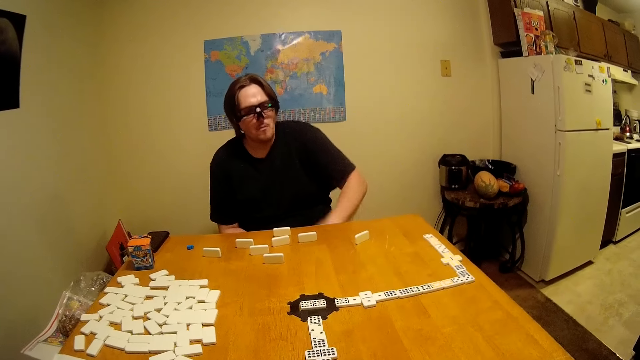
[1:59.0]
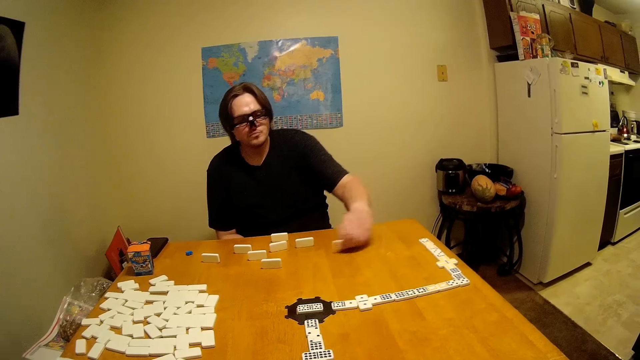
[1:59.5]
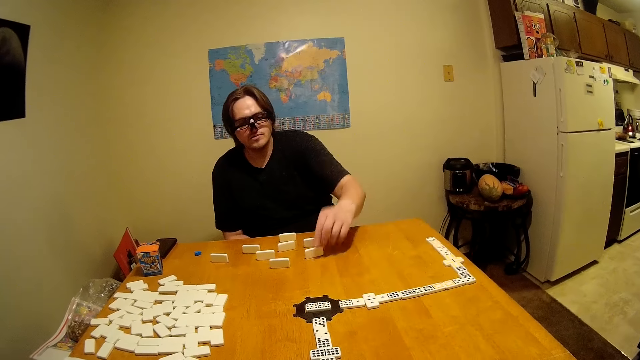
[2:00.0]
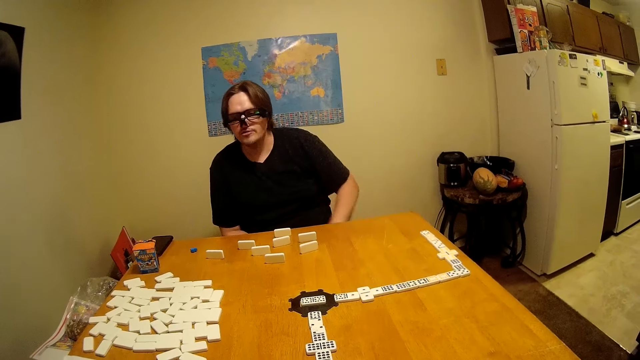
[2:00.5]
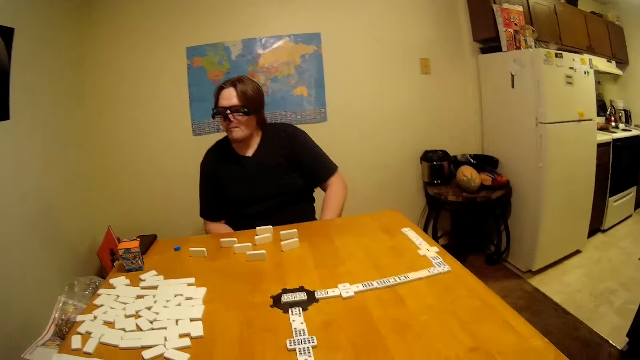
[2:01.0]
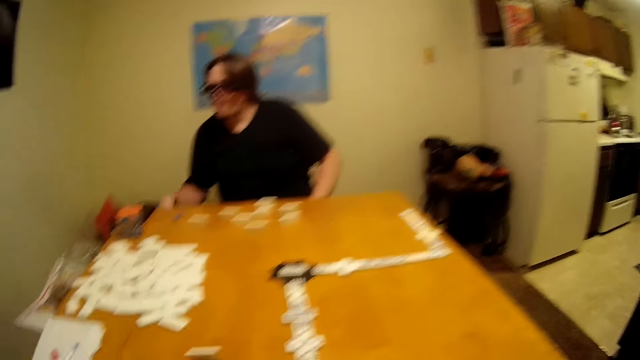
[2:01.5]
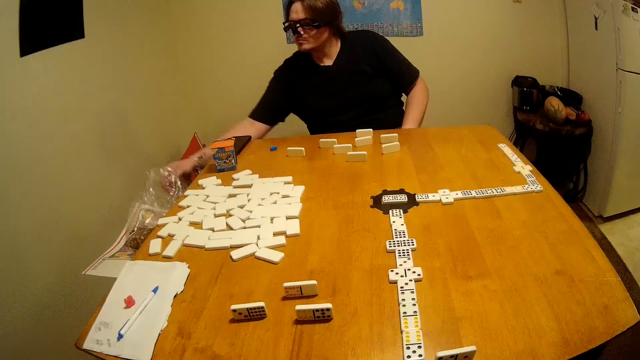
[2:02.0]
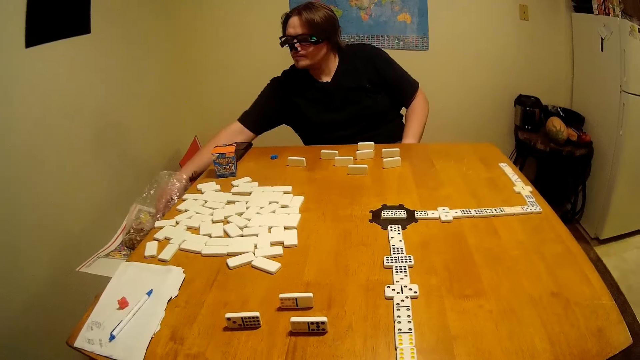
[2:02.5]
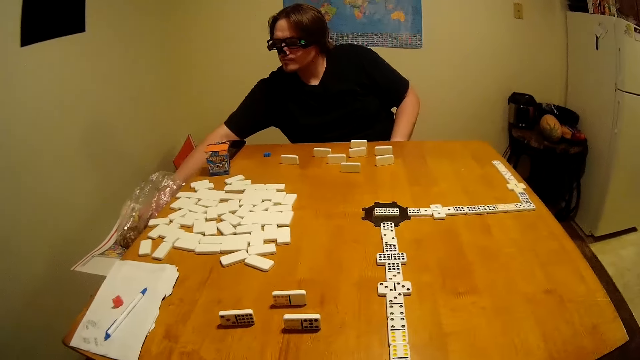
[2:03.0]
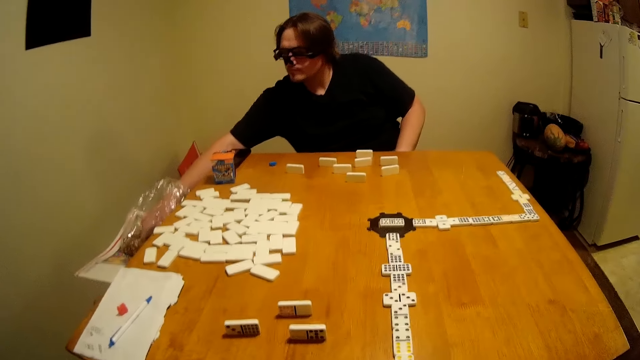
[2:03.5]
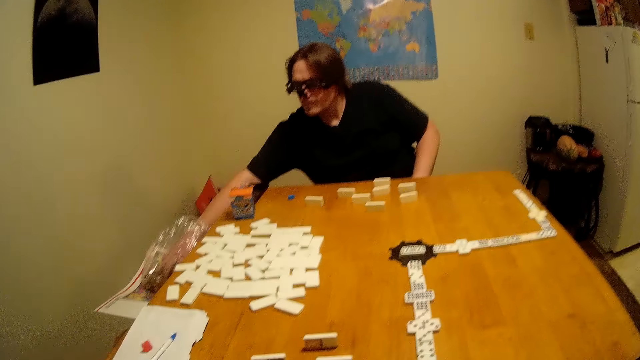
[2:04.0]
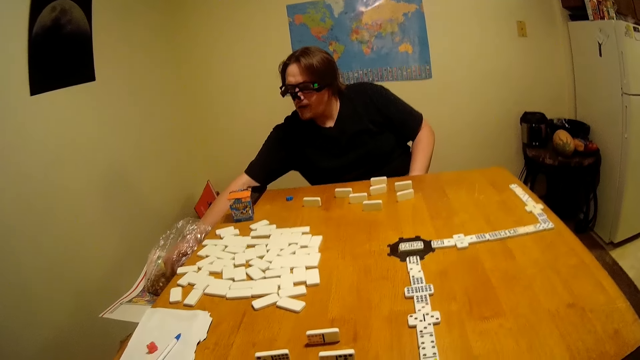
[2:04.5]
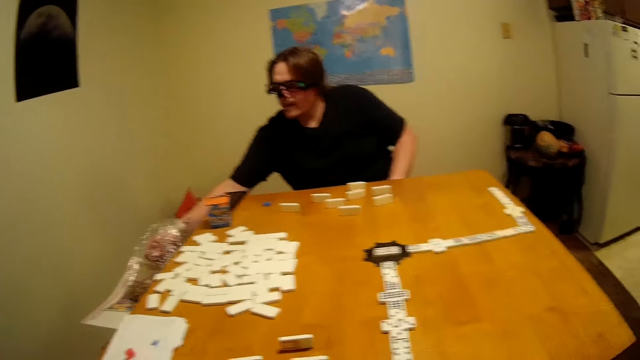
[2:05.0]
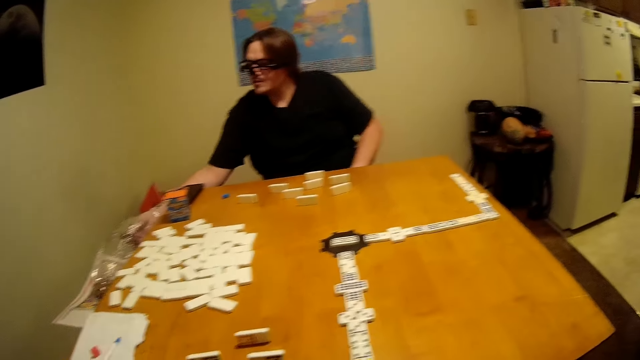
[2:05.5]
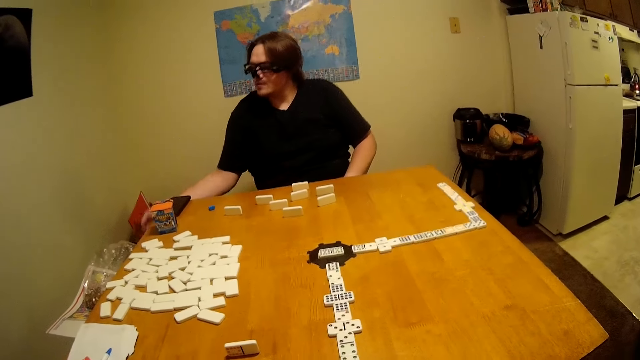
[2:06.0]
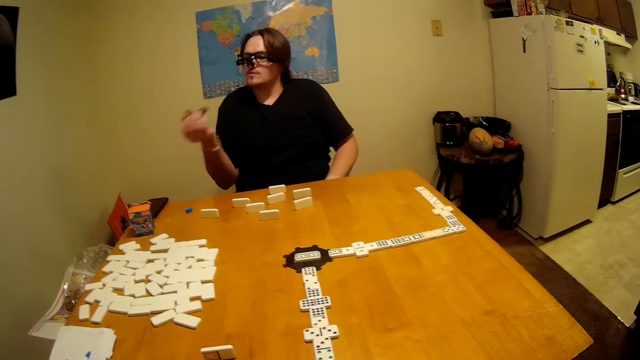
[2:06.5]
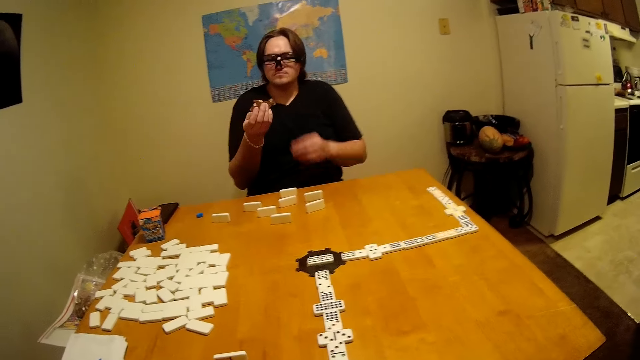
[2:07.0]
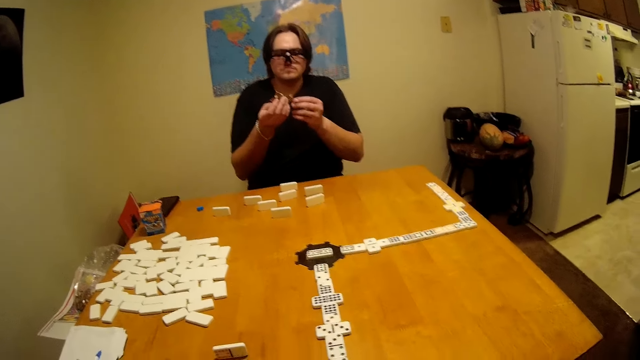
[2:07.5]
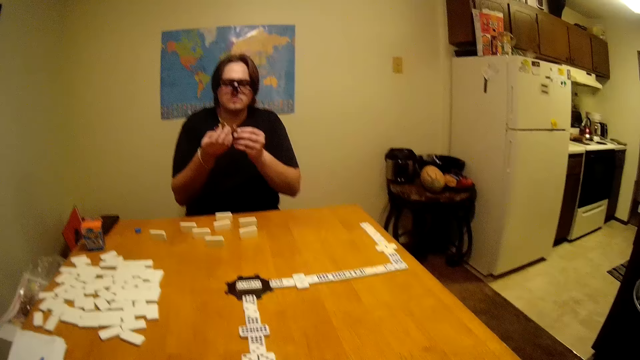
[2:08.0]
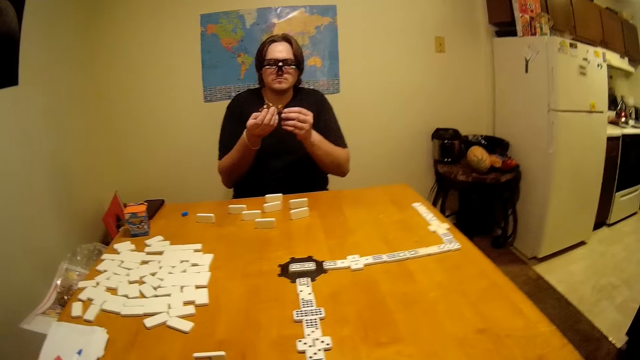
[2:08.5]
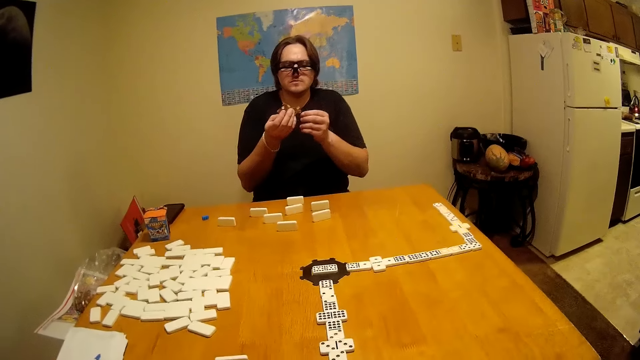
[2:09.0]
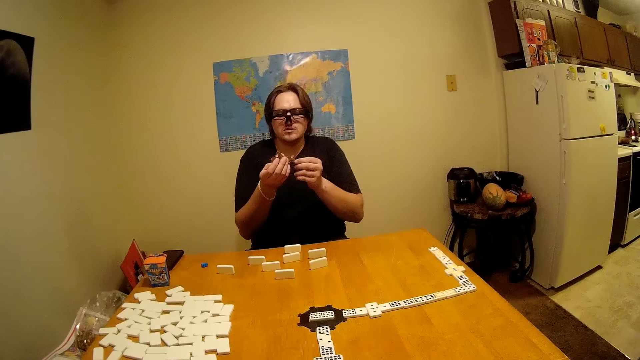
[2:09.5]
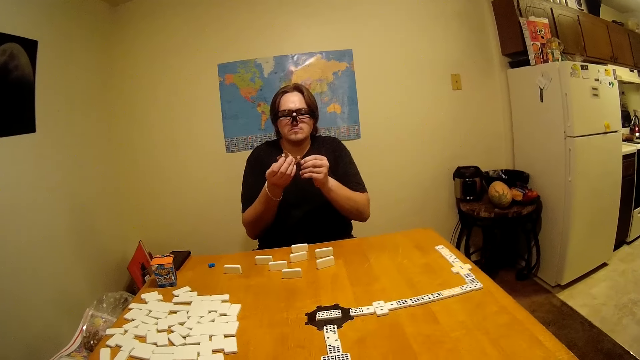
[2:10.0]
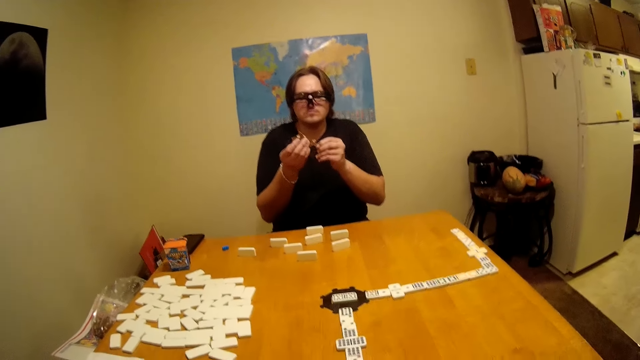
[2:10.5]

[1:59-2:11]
A person arranges dice pieces, puts a hand on the lap, and takes more snacks. The camera wearer speaks. The person holds the bites with both hands.

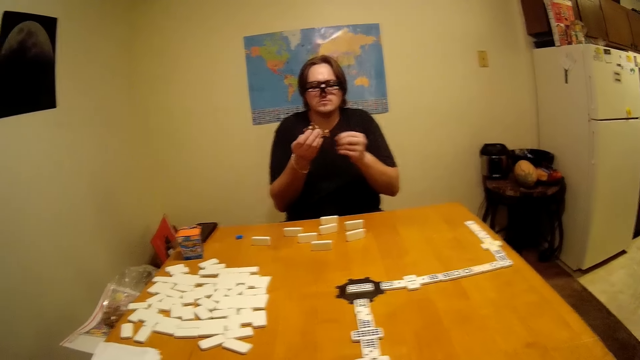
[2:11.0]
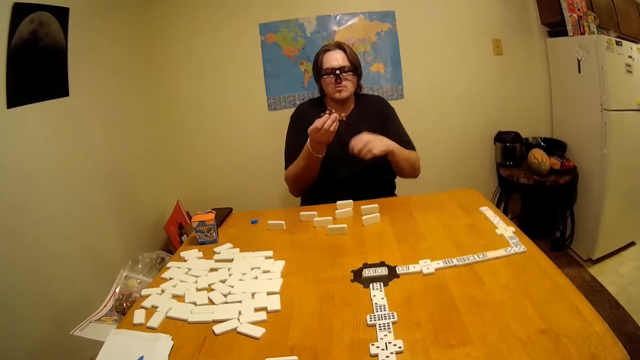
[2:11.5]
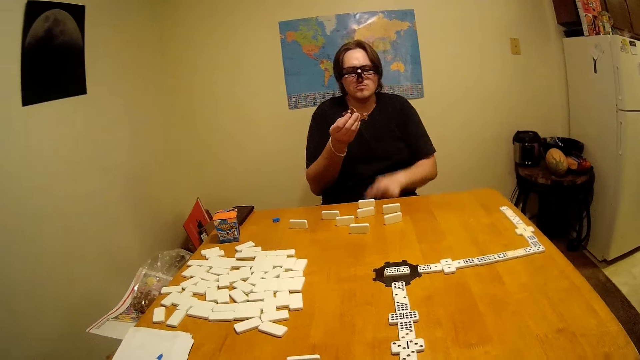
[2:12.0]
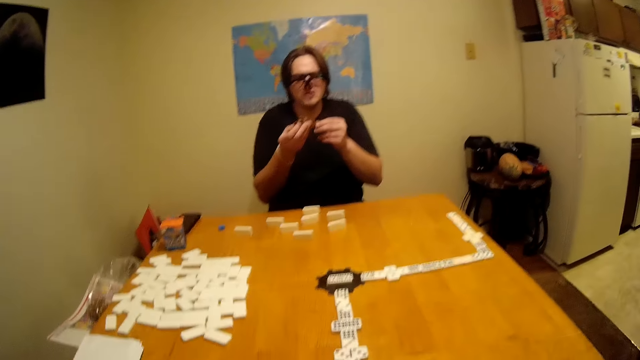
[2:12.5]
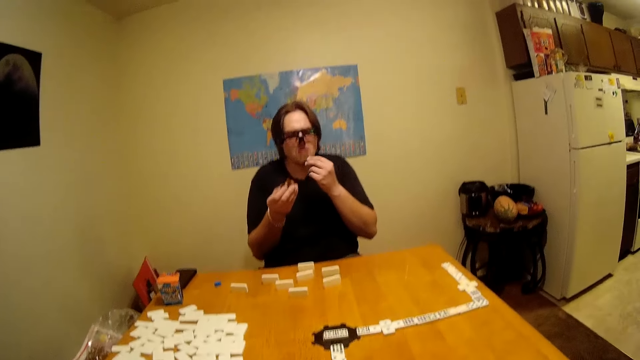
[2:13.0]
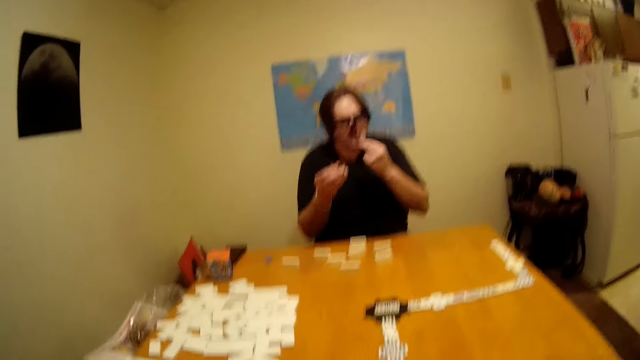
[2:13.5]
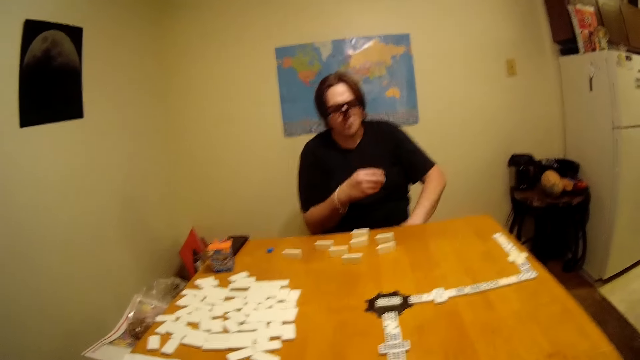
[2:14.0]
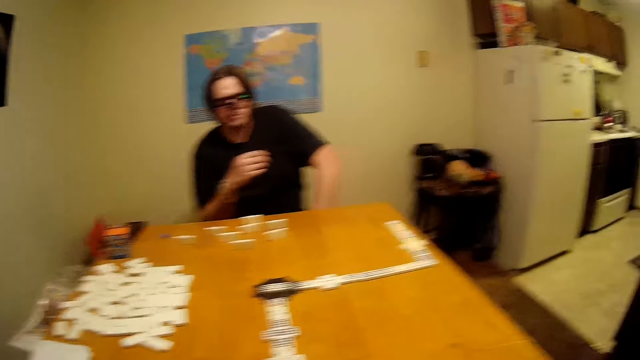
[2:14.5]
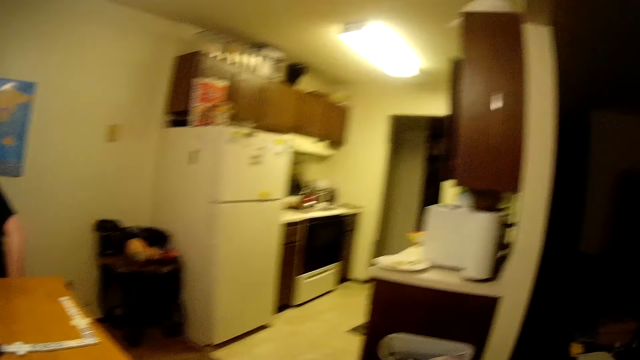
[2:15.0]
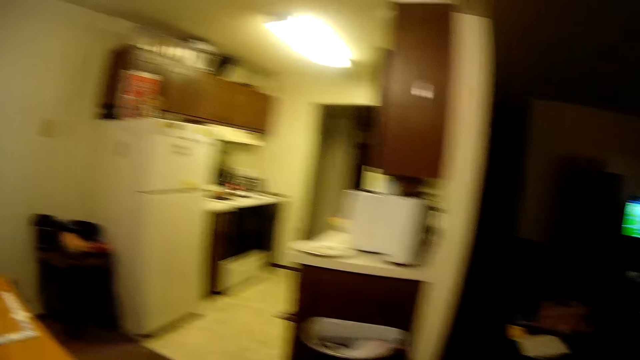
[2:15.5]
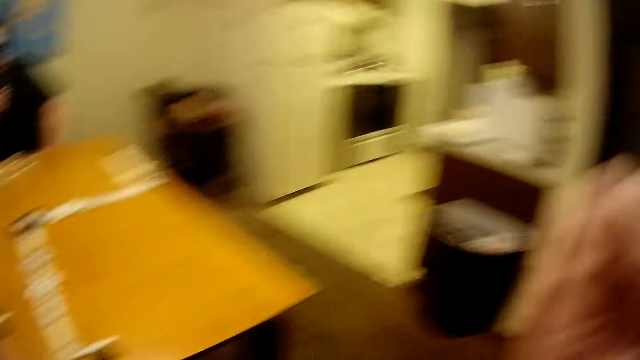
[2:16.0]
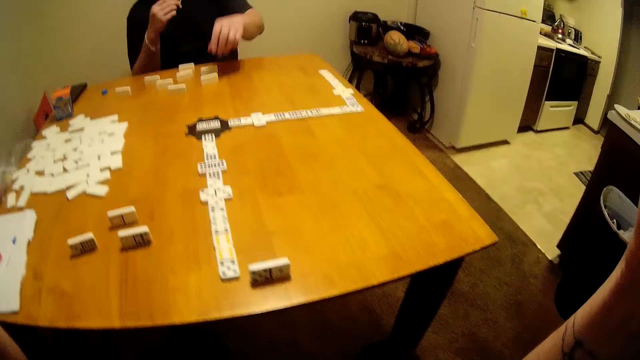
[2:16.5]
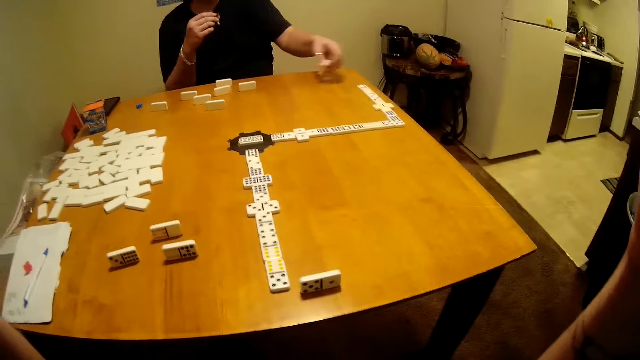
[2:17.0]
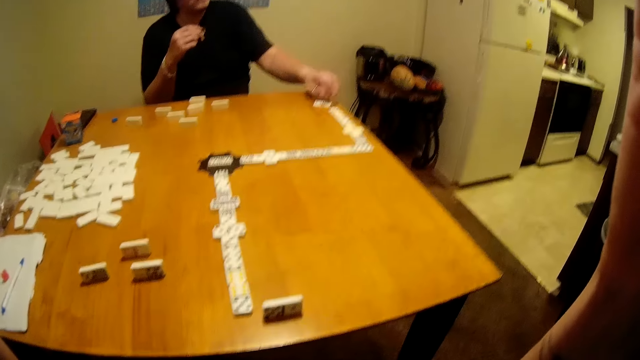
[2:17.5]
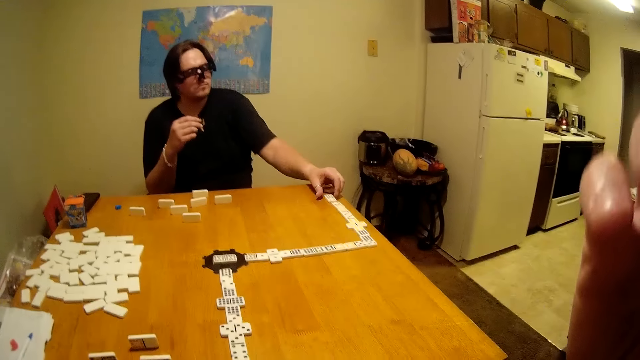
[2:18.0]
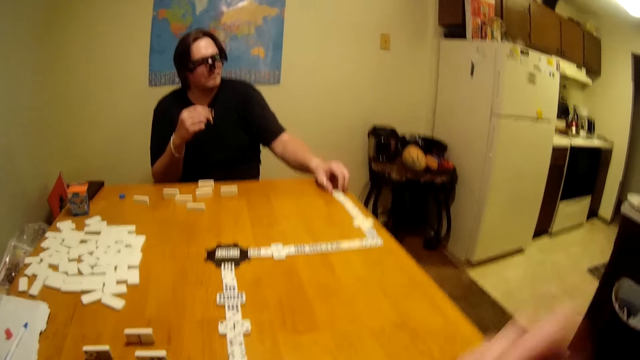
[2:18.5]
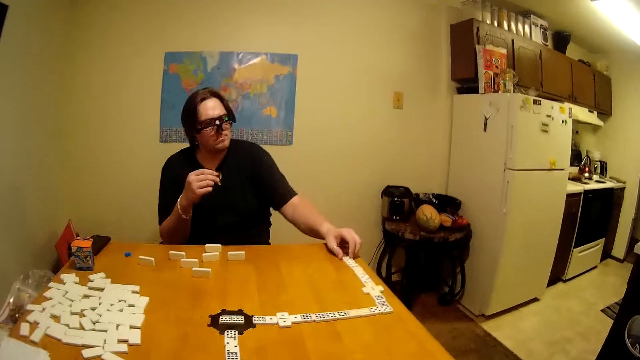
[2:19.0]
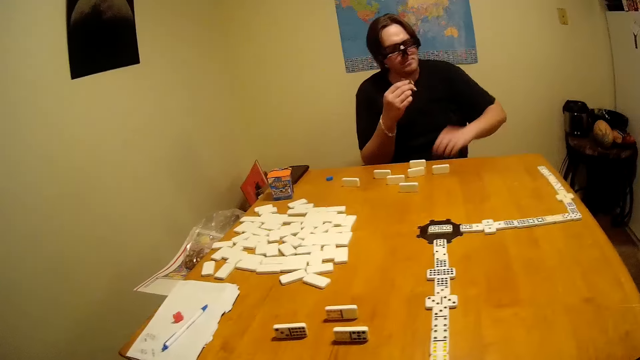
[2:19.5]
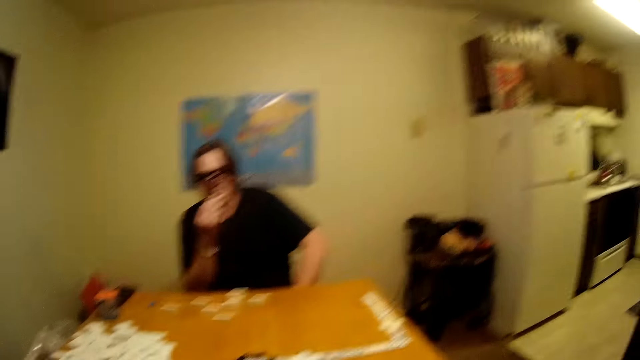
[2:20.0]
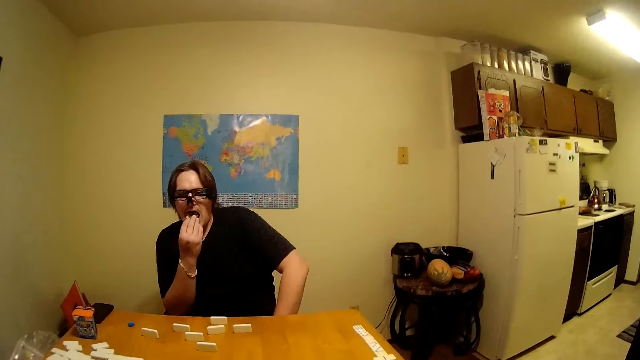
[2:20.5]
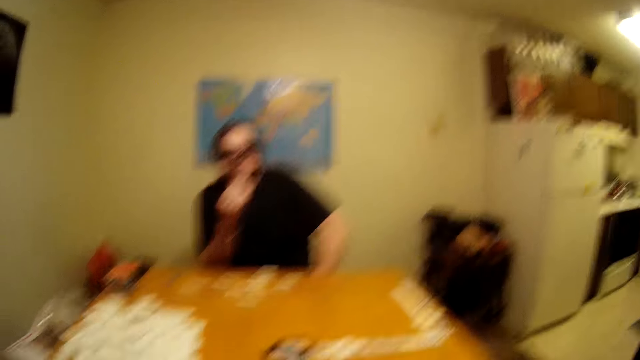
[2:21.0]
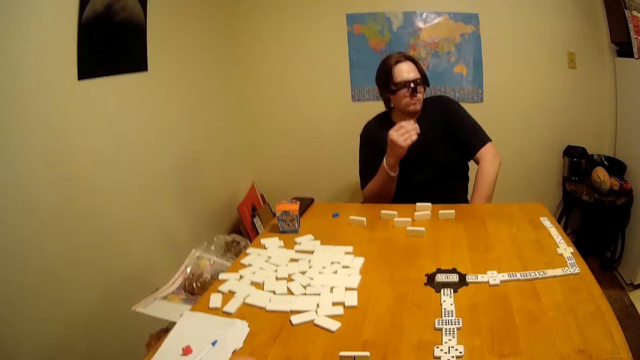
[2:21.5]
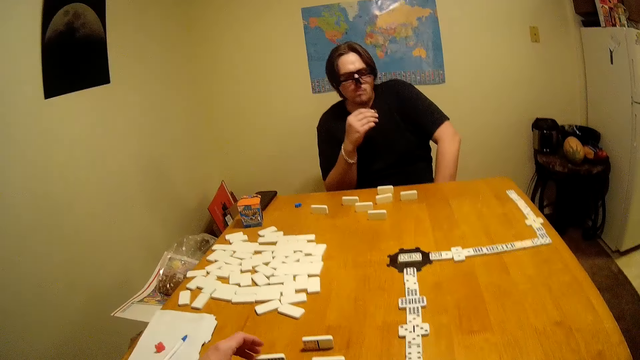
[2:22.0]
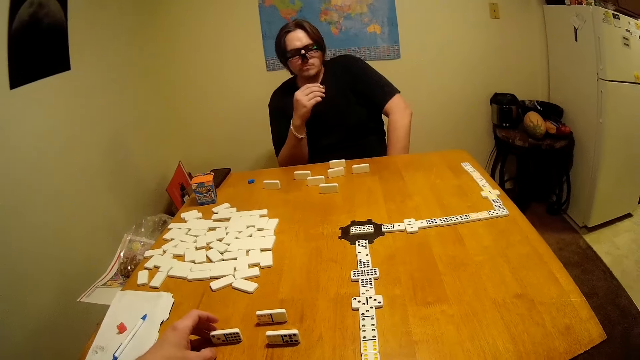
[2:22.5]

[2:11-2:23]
A person lowers one hand and raises the hand. The camera wearer speaks. The person eats the bite and touches his lap. The camera wearer looks around and adjusts the head camera. The person takes a dice piece, moves a domino, and plays the puzzle game on the table. The camera wearer lowers their hands. The person puts a hand on the lap and eats.
